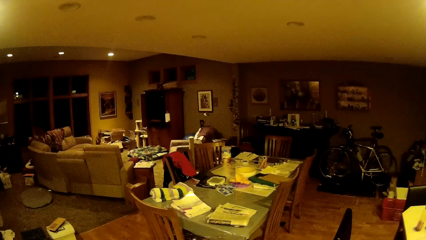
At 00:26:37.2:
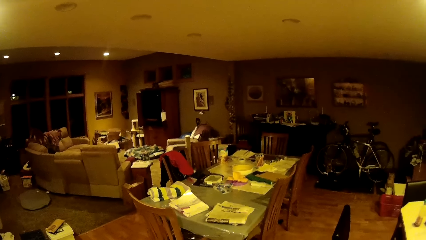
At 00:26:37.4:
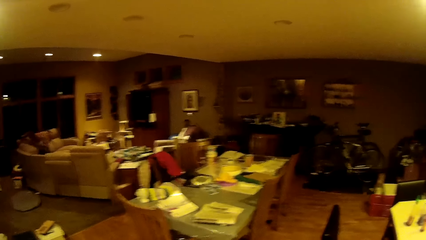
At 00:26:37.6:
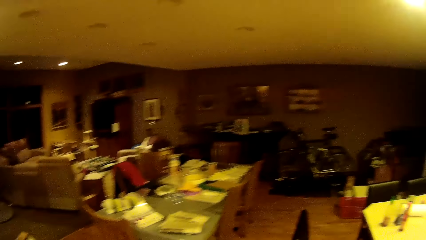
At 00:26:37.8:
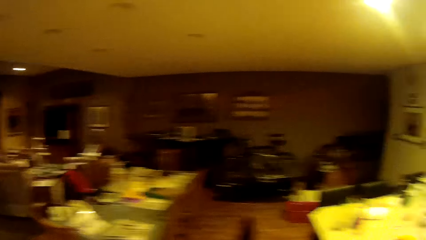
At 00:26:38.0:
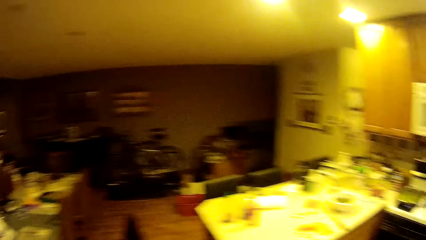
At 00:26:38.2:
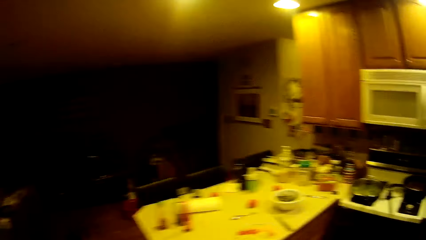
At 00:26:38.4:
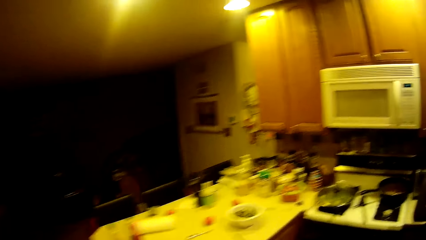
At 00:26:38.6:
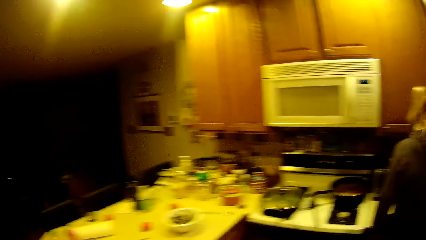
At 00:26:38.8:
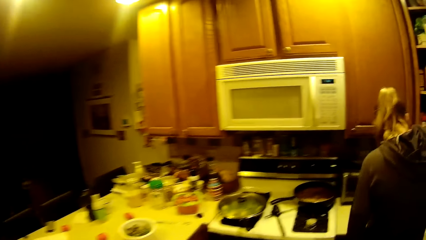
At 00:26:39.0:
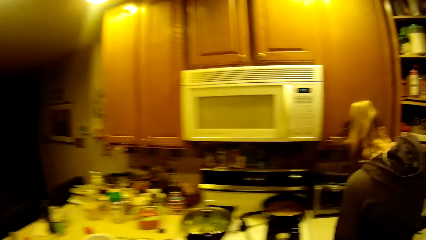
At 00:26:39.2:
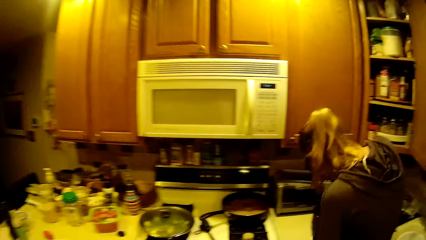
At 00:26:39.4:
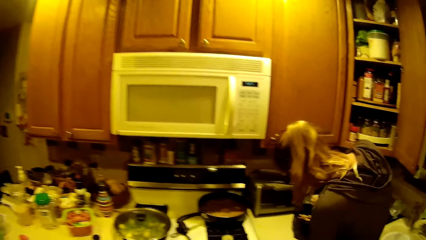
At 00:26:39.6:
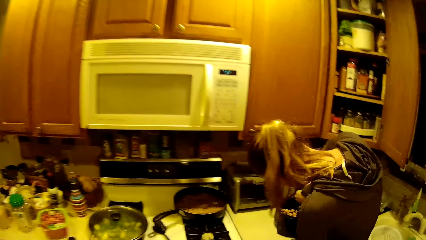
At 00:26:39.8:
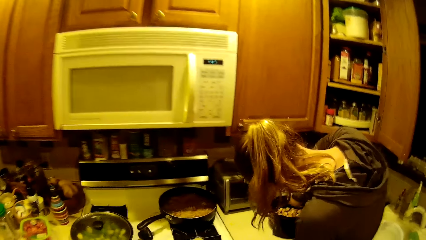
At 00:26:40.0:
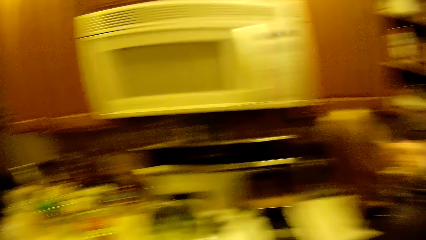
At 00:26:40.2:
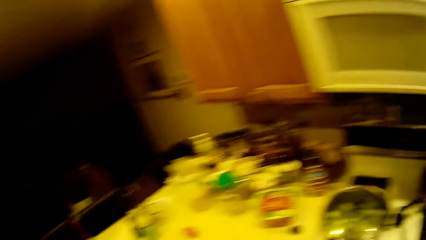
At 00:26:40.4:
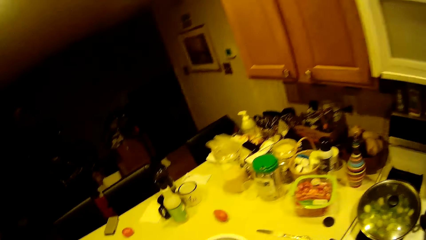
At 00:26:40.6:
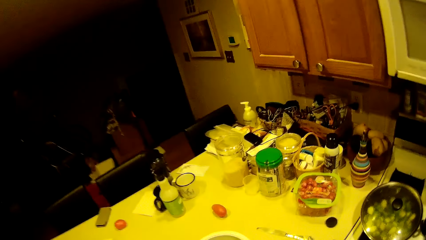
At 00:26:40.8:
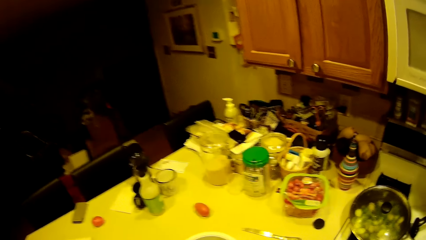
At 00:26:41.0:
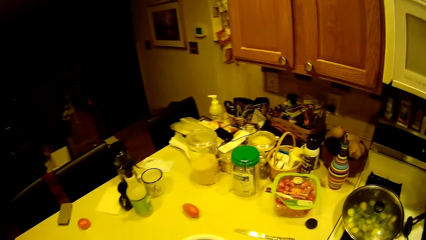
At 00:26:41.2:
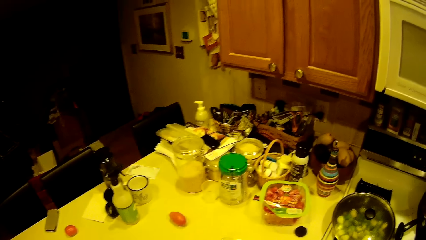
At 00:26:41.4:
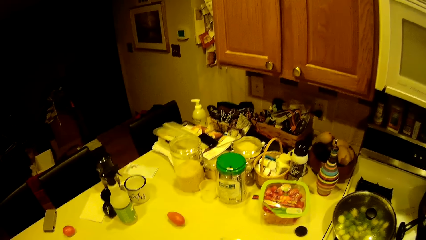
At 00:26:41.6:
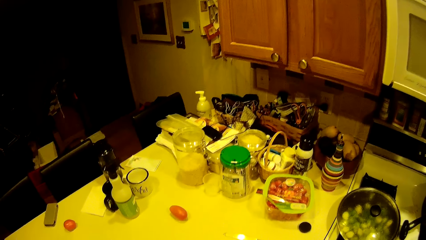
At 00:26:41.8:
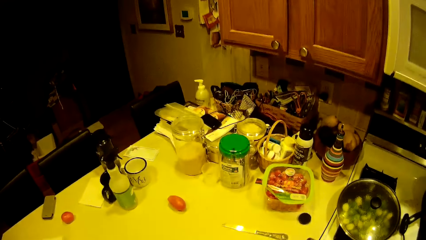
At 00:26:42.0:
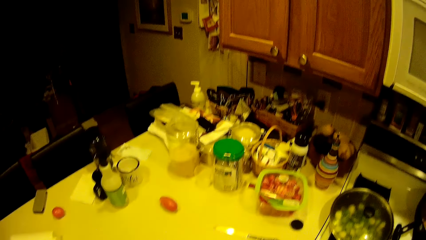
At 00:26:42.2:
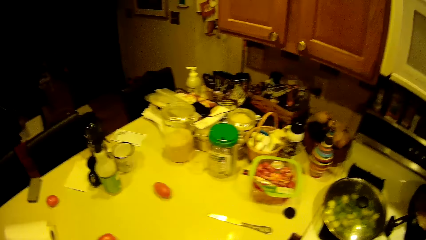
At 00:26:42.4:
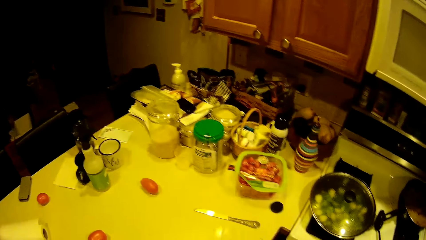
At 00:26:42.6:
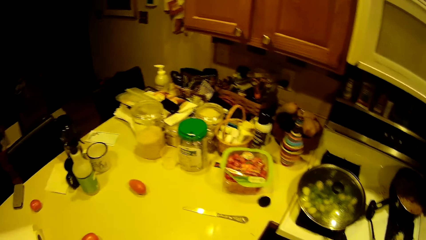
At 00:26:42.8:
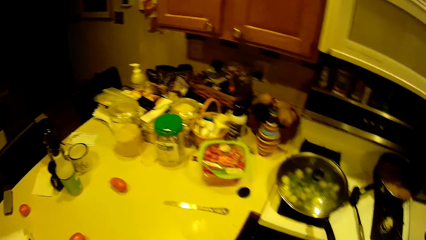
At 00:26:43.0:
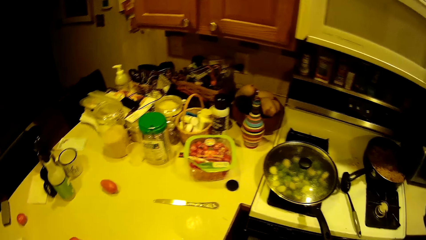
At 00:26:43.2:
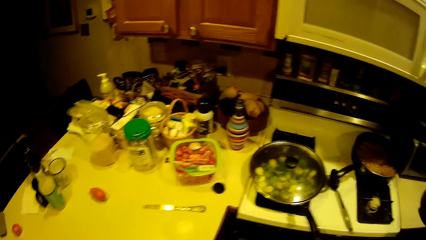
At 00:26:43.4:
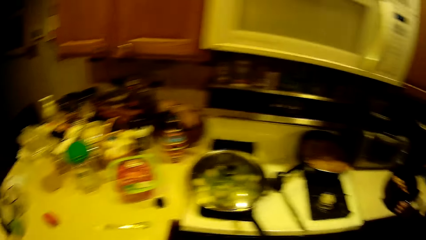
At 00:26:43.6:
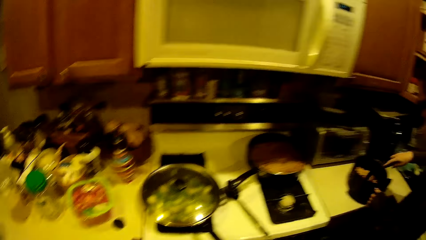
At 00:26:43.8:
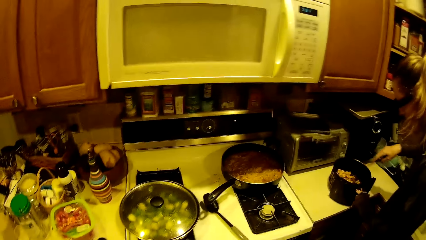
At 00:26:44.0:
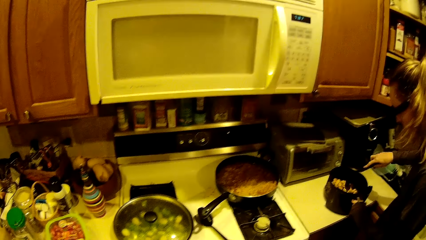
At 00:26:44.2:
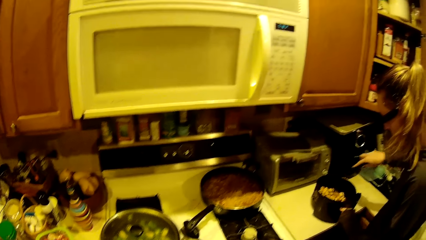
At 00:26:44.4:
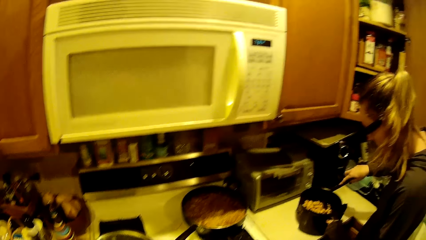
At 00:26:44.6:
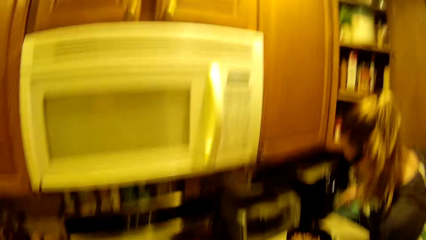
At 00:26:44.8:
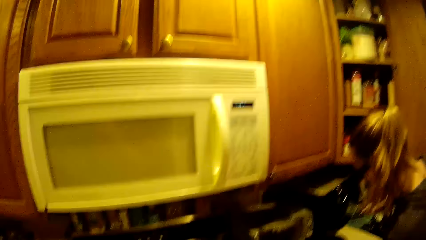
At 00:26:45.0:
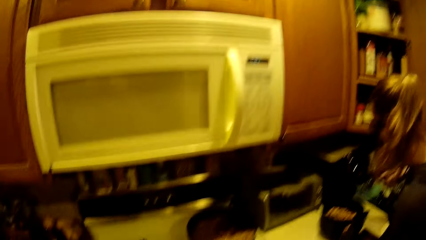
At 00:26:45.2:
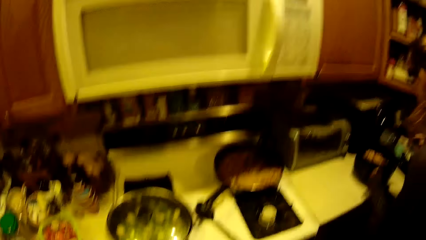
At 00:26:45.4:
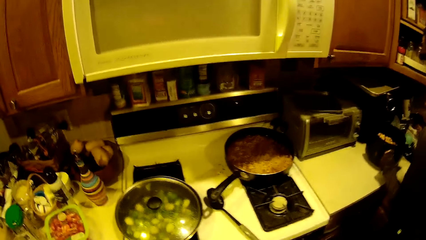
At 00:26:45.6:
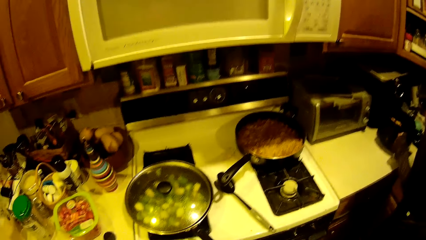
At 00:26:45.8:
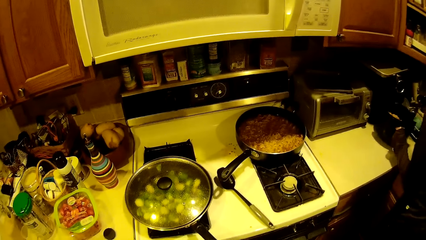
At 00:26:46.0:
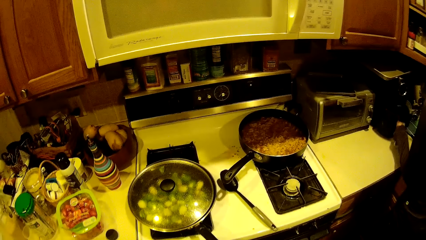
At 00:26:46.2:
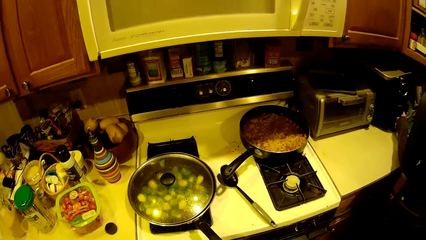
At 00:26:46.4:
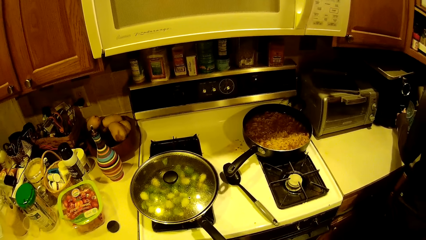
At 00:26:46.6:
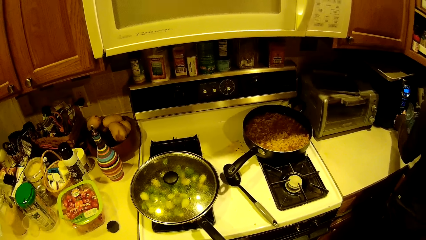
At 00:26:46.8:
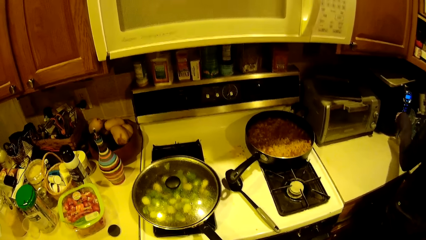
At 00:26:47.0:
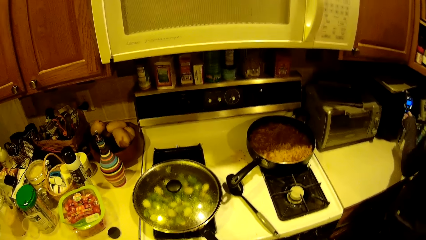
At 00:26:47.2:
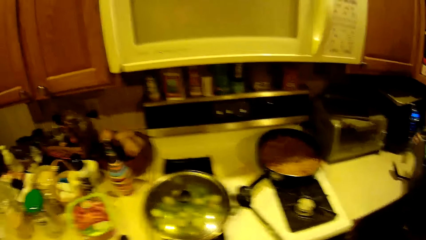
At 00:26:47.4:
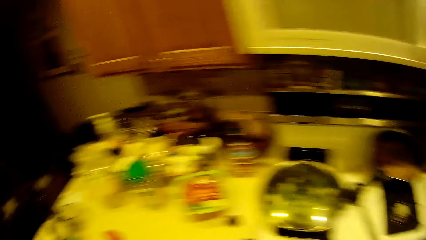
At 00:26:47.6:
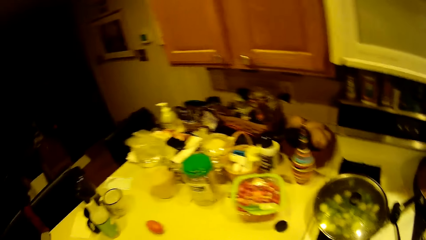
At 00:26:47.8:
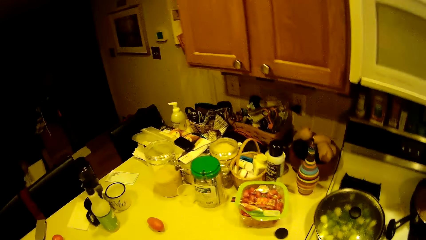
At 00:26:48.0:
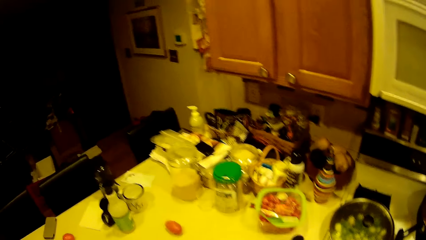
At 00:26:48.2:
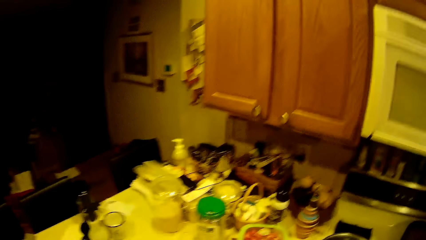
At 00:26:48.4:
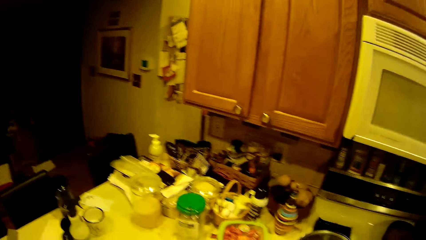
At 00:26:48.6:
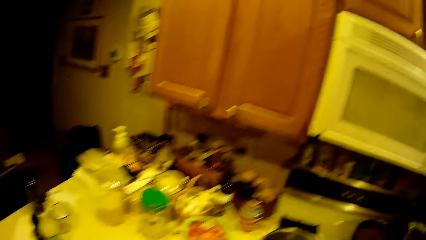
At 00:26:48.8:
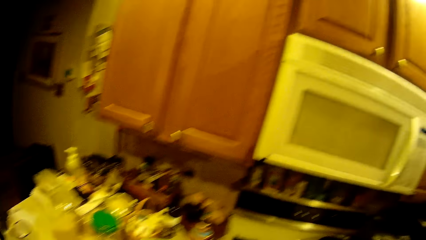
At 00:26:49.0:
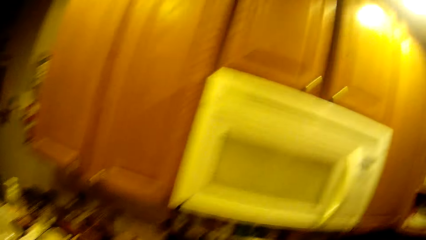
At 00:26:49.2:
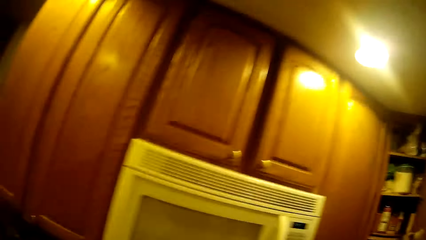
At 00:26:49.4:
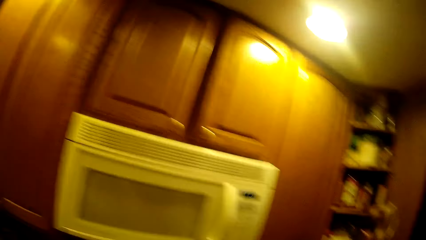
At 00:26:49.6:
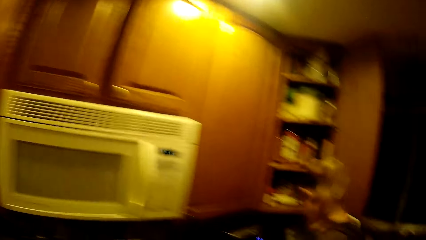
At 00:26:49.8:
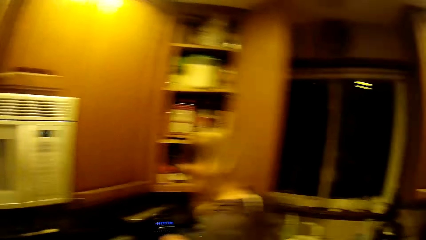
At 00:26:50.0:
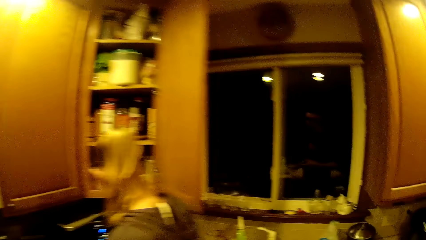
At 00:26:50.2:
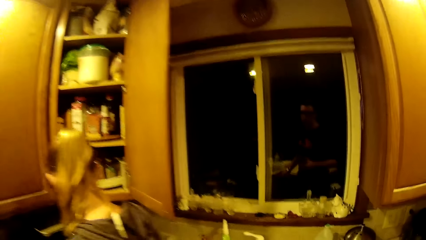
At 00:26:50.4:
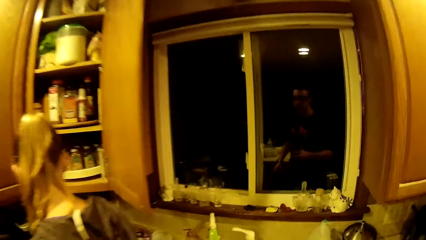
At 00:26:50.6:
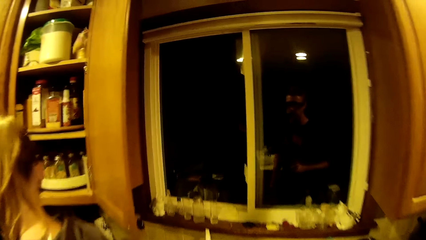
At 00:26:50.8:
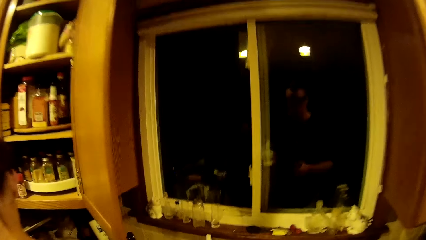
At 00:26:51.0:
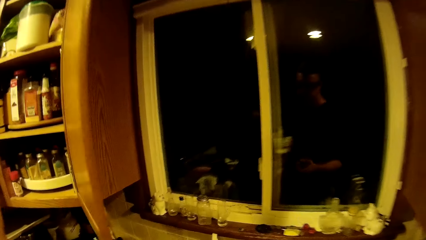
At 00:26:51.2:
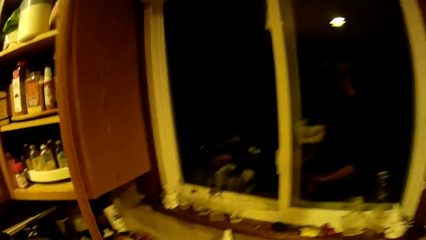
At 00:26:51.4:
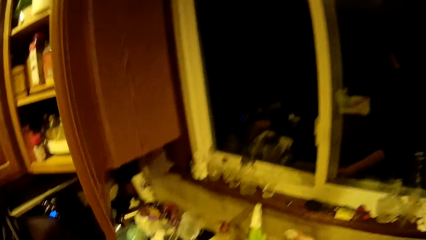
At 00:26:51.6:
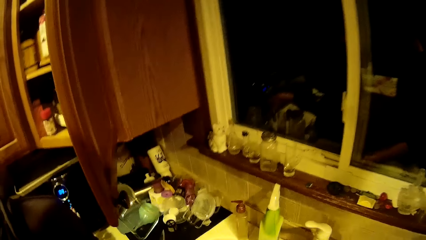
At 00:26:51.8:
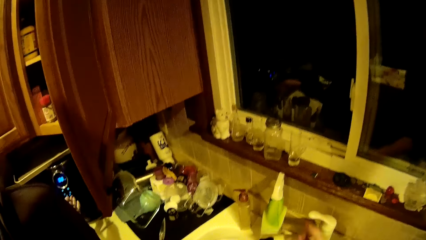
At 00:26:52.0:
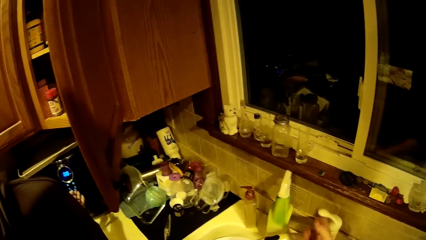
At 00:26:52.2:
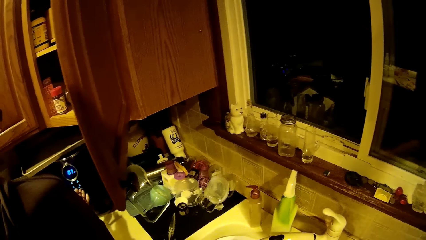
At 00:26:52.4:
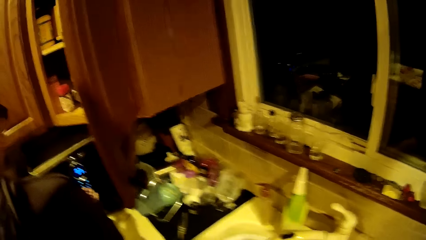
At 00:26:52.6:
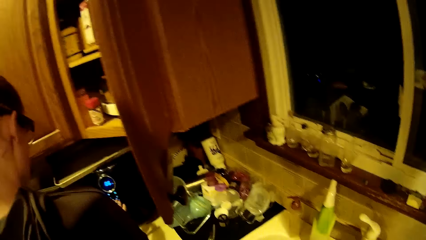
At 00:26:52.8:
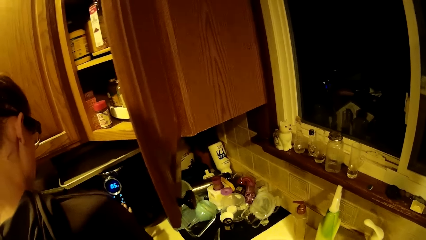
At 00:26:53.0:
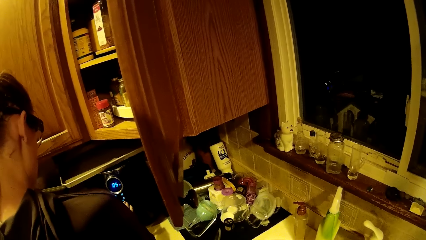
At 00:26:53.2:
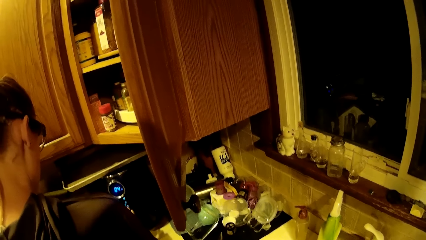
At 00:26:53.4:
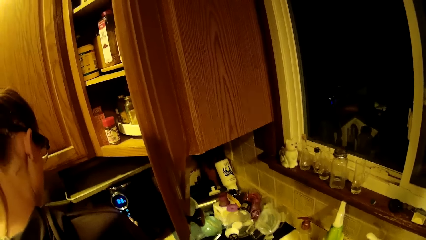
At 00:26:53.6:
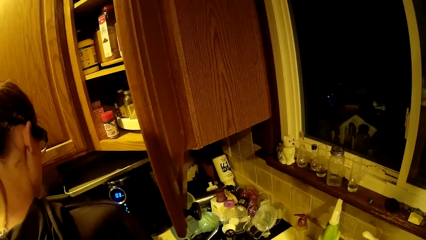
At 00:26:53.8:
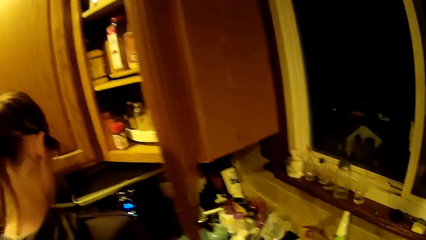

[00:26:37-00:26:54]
The camera wearer adjusts the microwave. A woman stirs the food in the pot with a spoon and puts the food in the microwave. The camera wearer walks around the kitchen. They turn off the tap. They open the tap.
